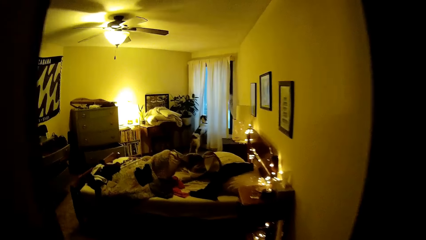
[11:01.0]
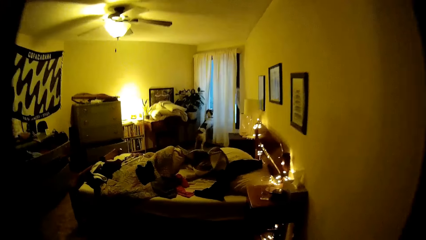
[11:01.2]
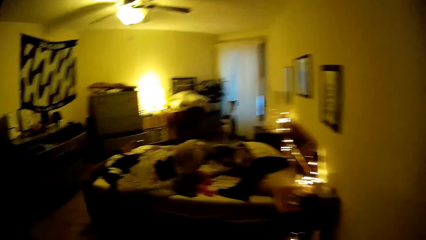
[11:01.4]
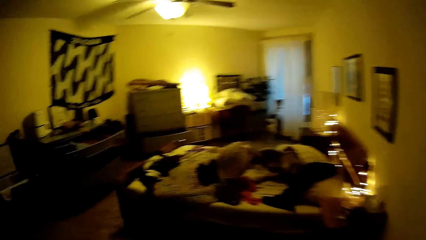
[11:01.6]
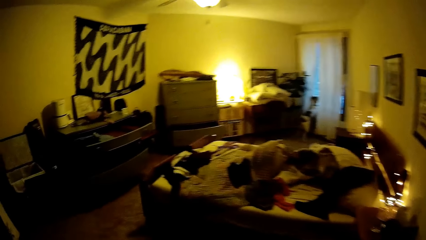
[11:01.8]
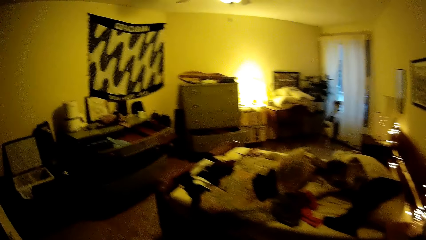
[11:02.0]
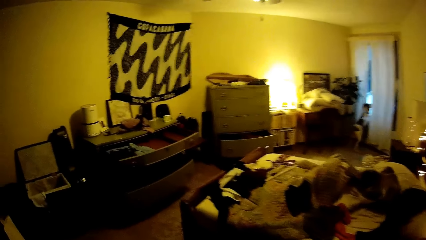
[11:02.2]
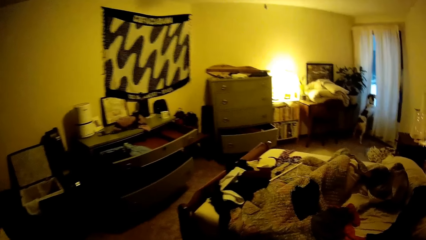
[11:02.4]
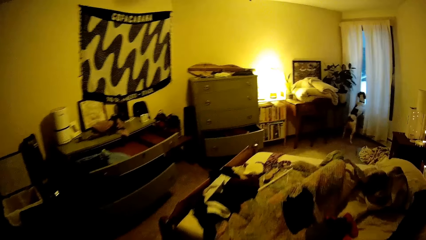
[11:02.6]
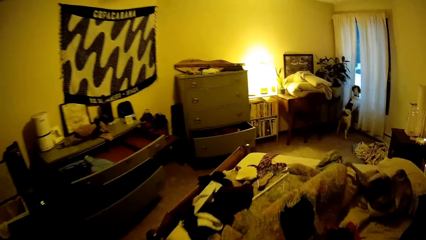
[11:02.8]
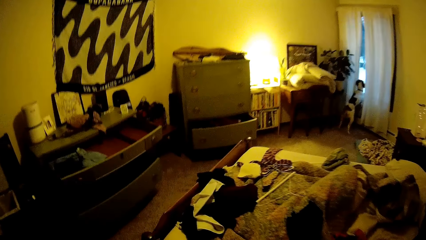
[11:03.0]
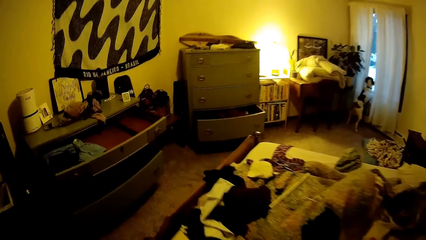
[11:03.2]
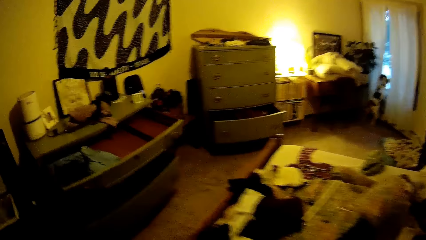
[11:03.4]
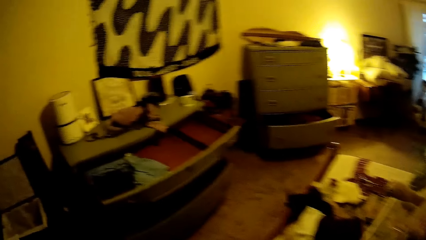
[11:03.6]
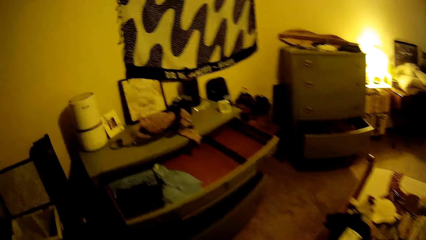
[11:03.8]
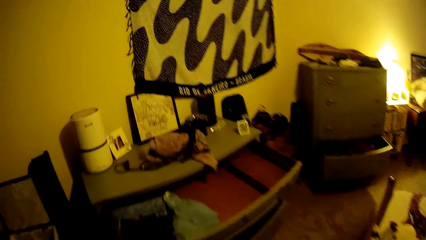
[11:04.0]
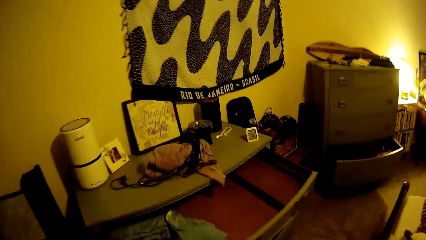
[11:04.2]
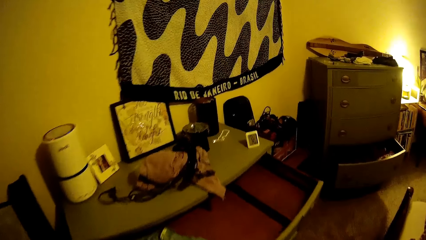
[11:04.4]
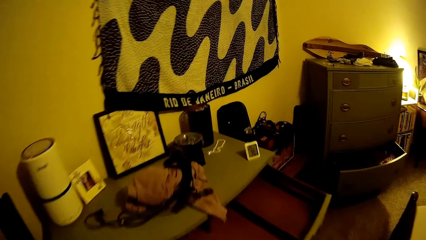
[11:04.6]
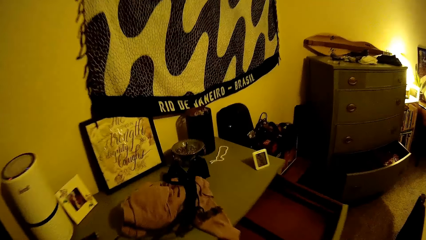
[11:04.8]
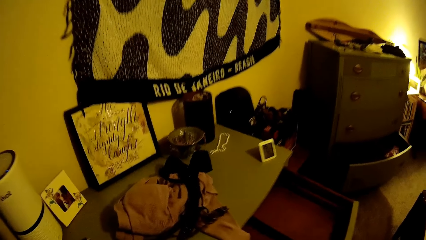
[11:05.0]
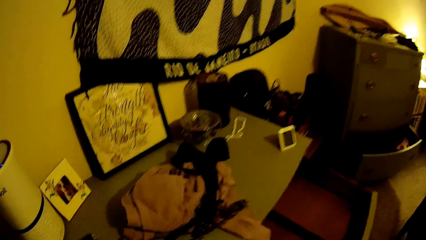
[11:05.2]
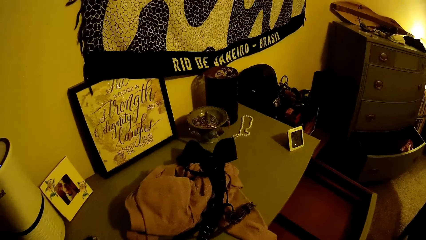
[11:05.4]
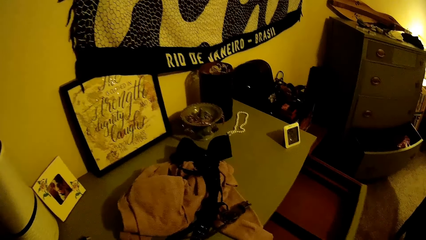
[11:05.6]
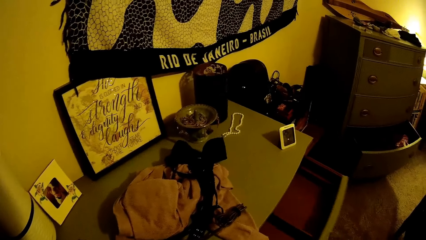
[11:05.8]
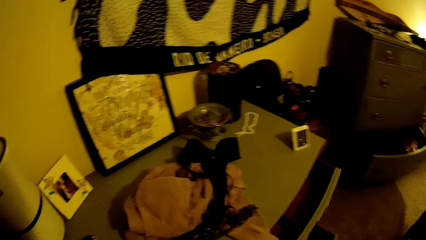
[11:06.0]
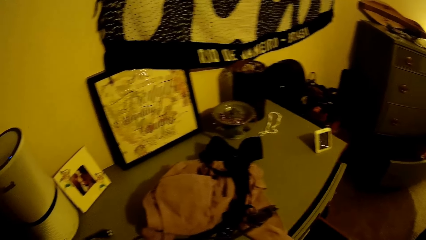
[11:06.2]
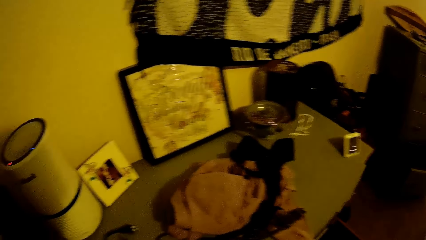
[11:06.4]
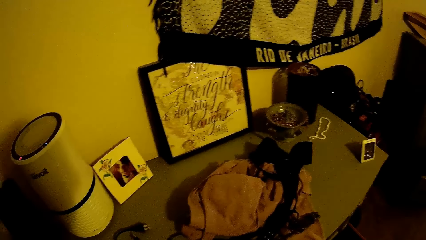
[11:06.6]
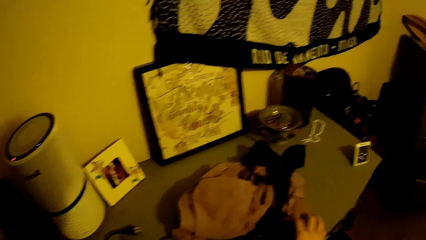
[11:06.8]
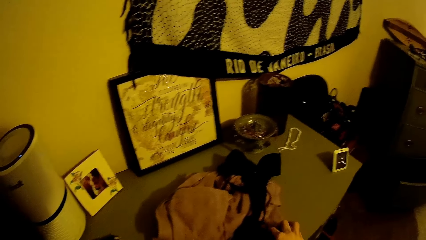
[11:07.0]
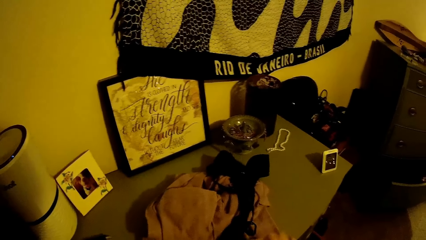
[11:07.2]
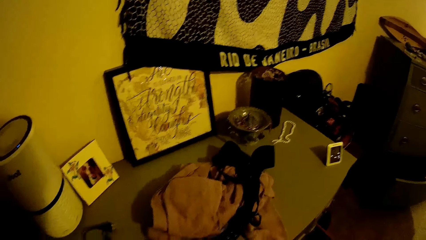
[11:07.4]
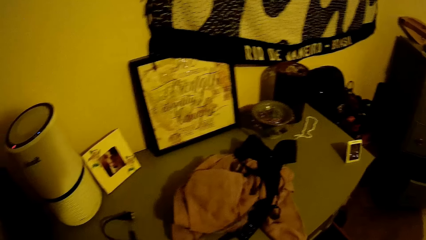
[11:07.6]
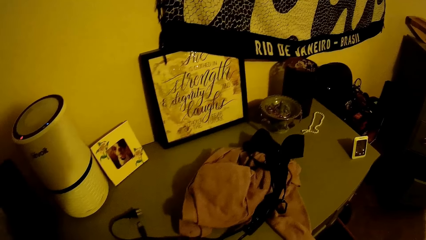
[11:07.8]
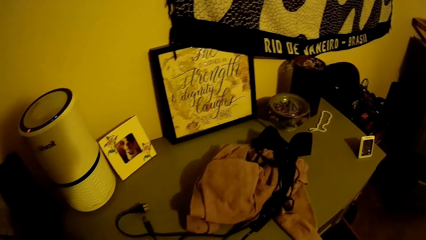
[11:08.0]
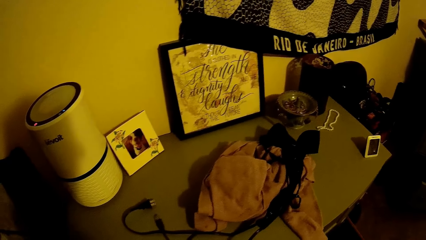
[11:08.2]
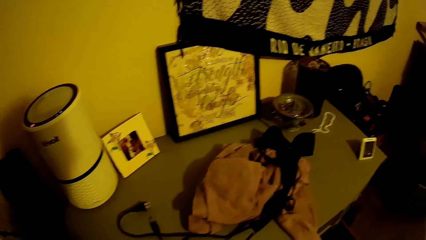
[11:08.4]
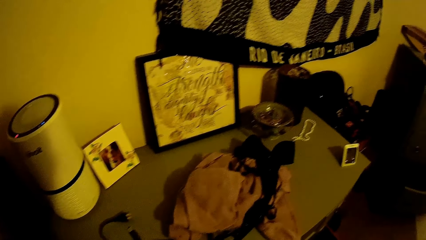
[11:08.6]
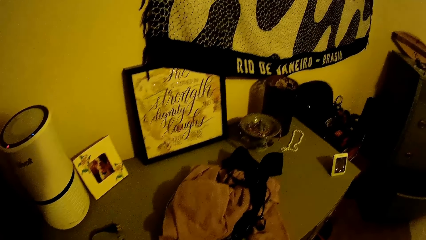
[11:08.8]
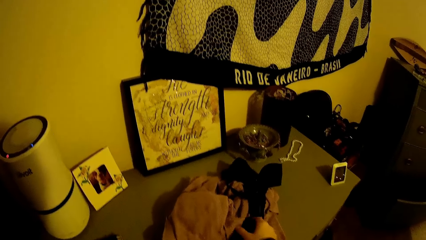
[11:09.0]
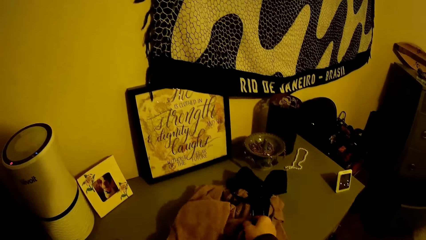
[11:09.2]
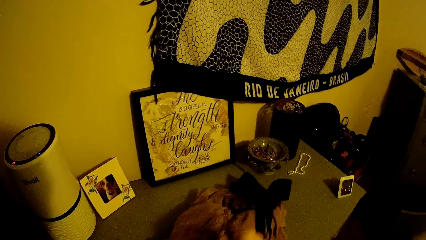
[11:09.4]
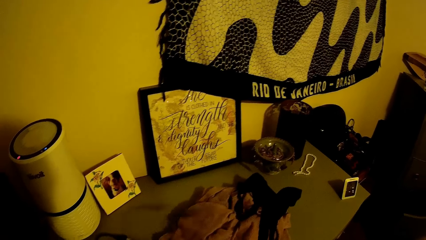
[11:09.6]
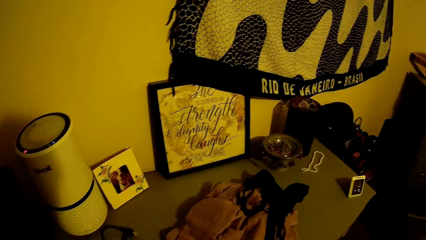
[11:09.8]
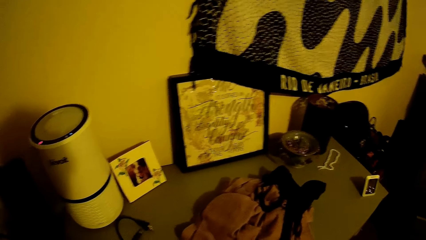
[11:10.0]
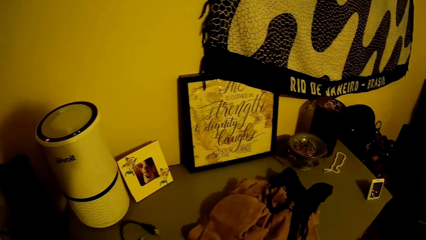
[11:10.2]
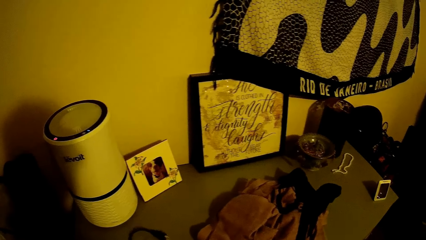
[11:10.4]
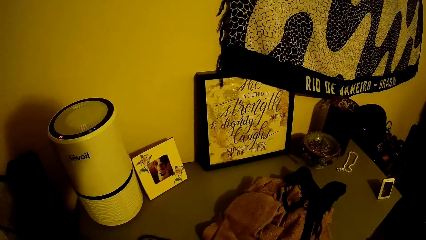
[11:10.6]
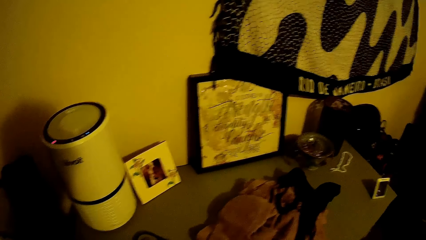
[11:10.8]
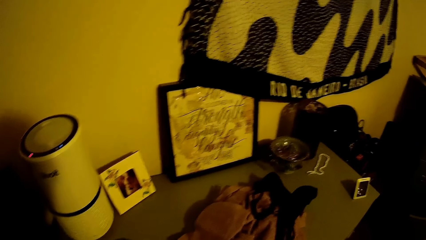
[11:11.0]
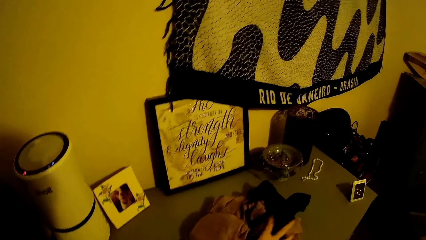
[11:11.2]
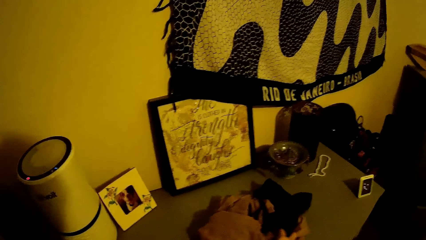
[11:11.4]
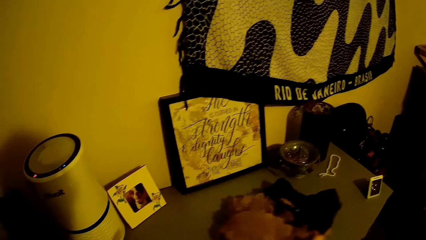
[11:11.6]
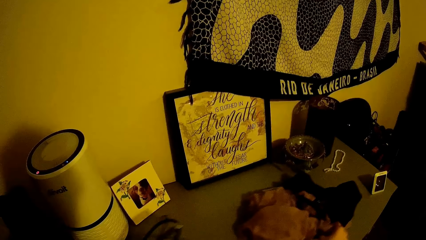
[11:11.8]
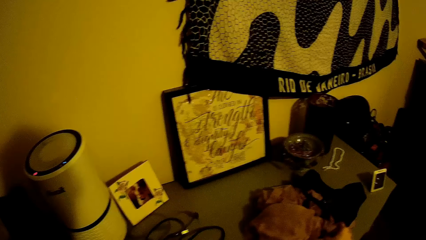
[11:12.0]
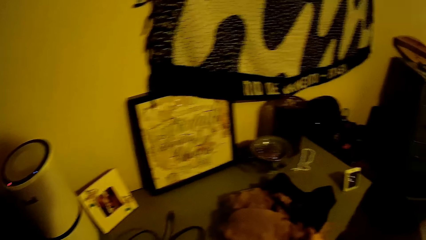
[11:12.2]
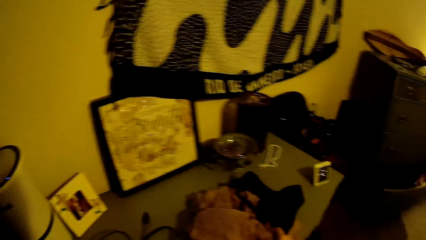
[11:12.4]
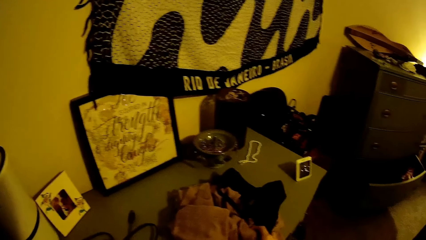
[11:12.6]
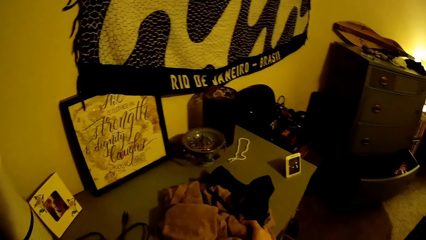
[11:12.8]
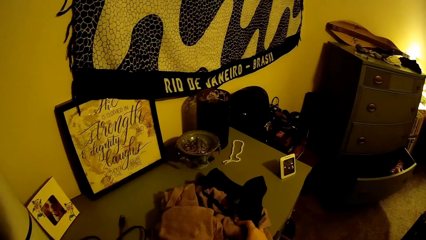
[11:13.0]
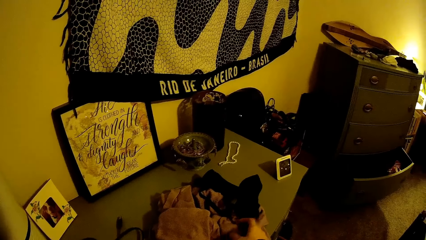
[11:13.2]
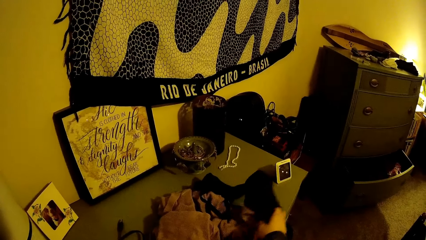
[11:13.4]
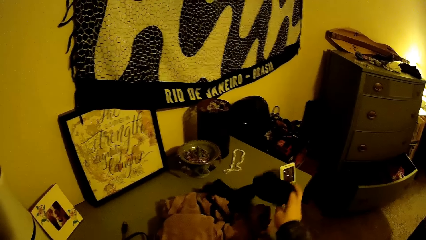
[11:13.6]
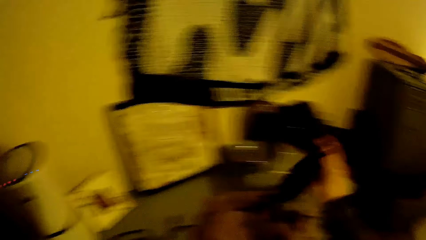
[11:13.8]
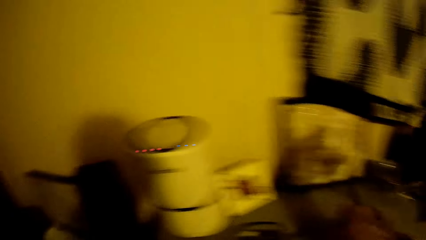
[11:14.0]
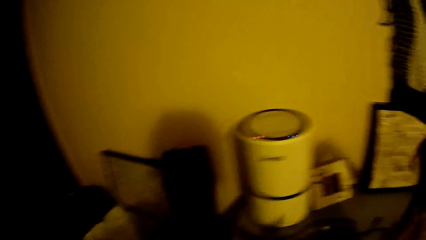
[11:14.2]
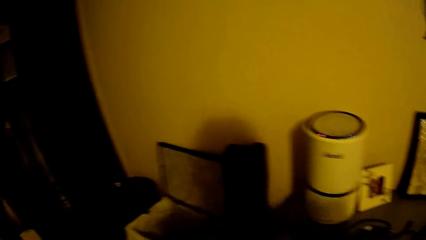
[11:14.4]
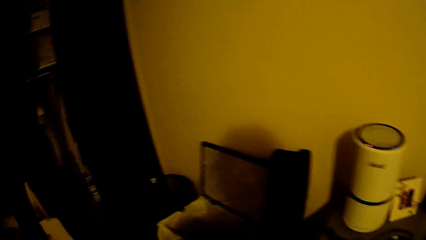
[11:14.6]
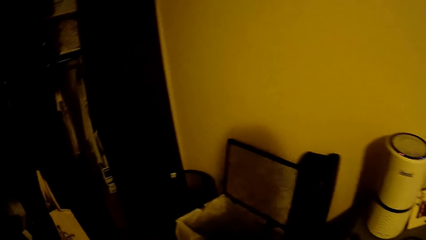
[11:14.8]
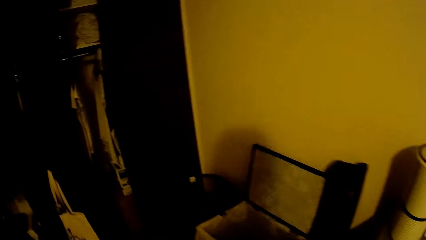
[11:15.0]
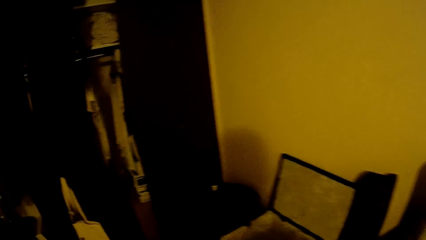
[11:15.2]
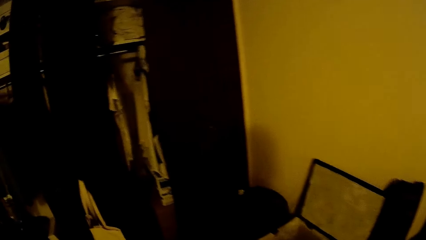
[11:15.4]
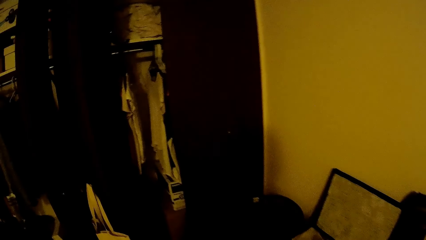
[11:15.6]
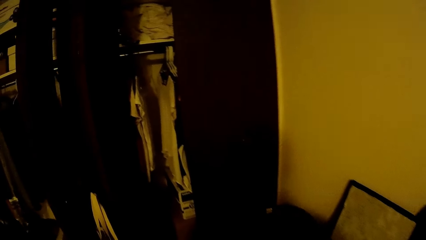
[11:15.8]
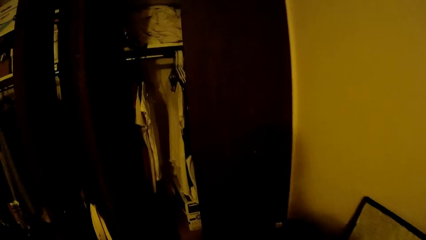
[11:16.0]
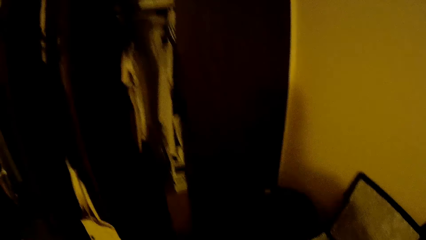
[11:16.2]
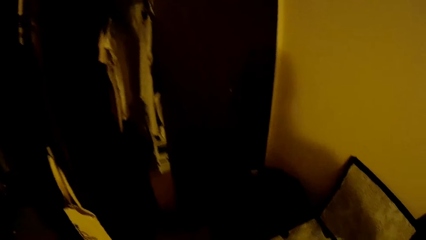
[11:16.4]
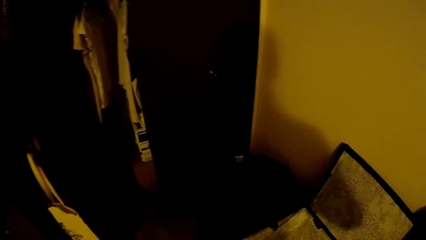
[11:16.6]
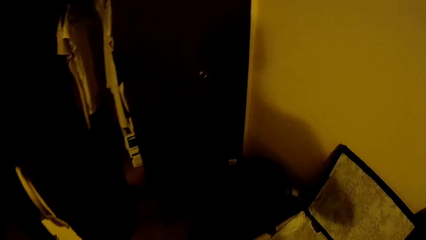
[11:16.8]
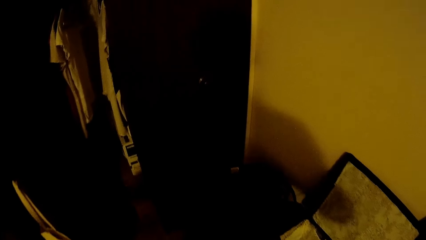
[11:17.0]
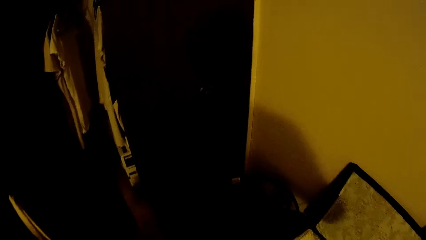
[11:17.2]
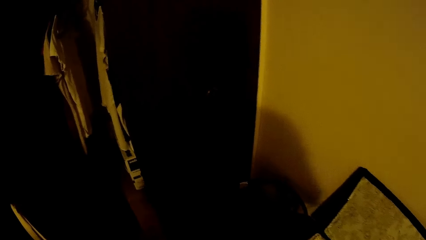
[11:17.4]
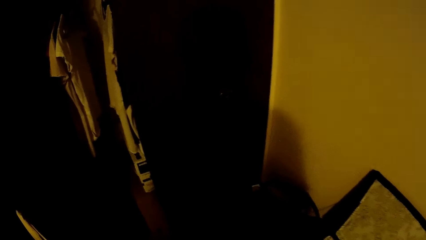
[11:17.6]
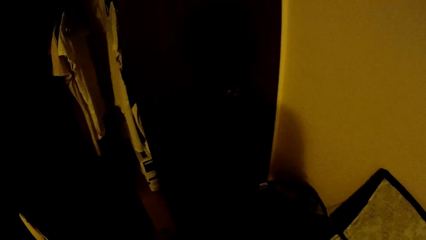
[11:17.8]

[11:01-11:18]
The camera wearer walks into the bedroom. She pushes the drawer. She closes the topmost section of the drawer with her right hand. She removes a black wire cord or USB cable from the top of the clothes on the drawer with her right hand. She picks the USB cable. She moves the clothes on top of the drawer with her right hand. She pushes the USB cable. She picks up the bra on top of the drawer with her right hand.
